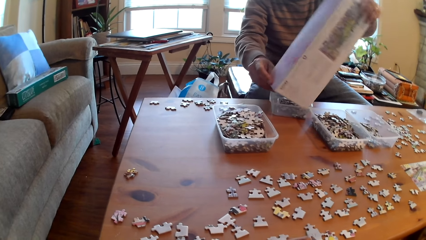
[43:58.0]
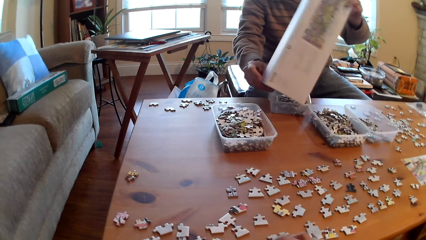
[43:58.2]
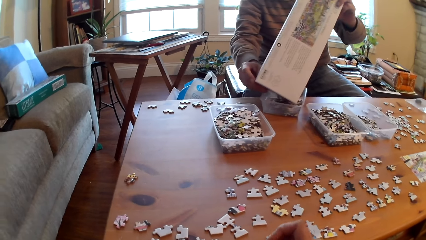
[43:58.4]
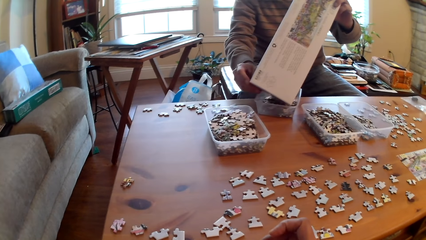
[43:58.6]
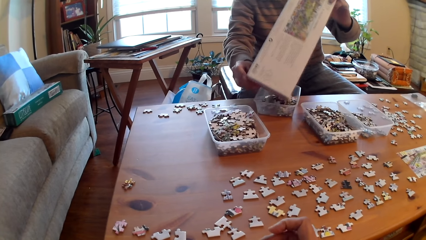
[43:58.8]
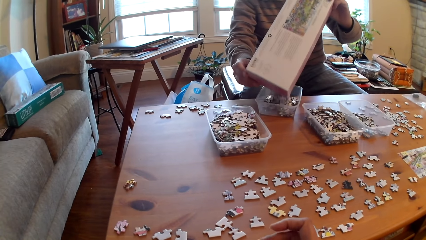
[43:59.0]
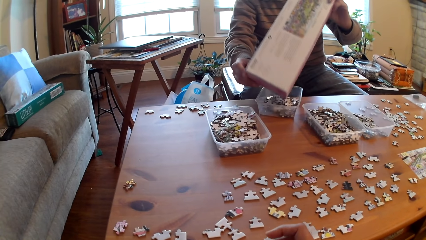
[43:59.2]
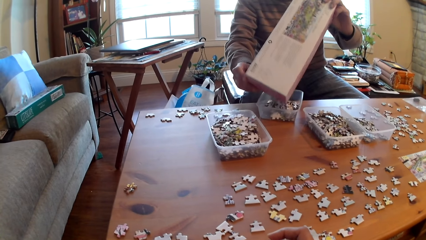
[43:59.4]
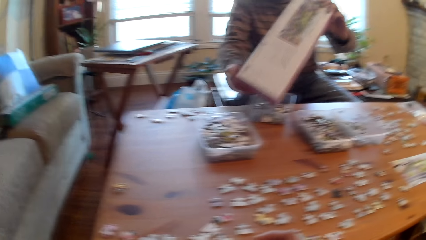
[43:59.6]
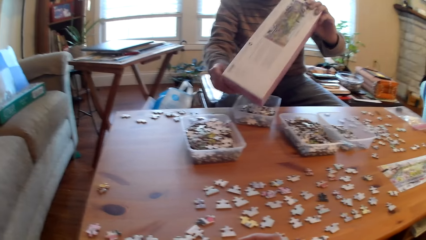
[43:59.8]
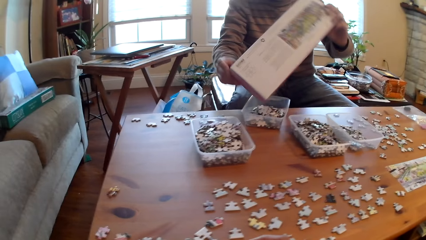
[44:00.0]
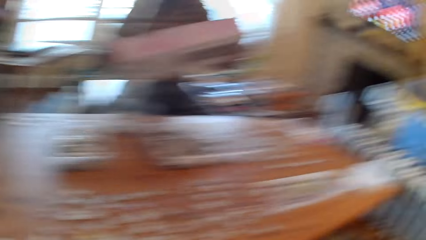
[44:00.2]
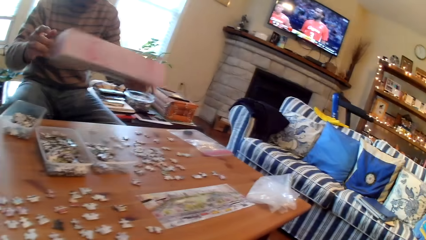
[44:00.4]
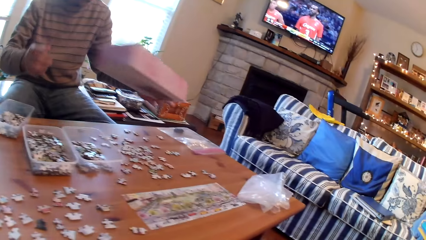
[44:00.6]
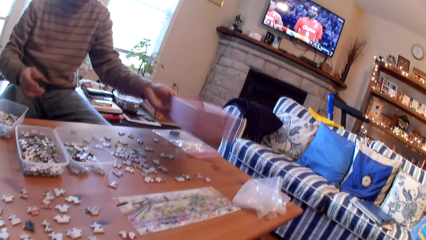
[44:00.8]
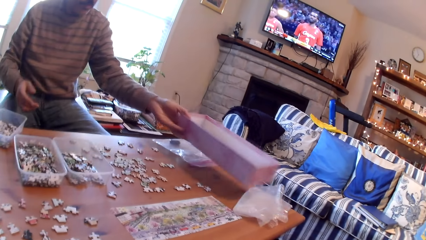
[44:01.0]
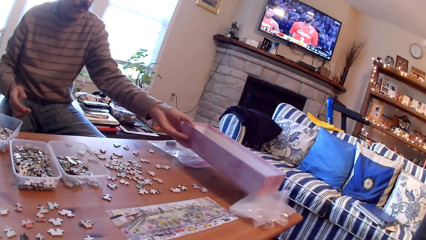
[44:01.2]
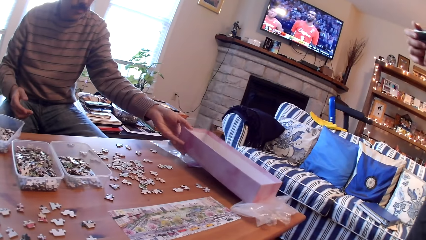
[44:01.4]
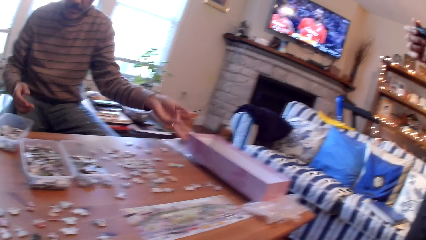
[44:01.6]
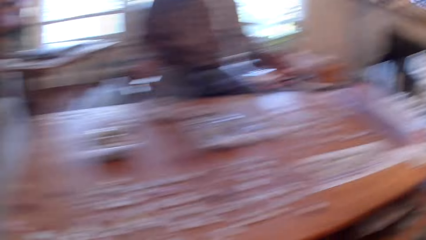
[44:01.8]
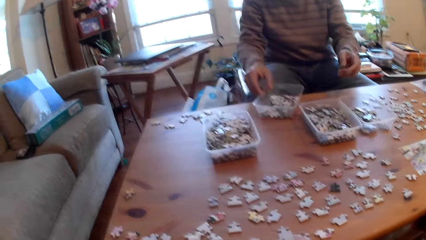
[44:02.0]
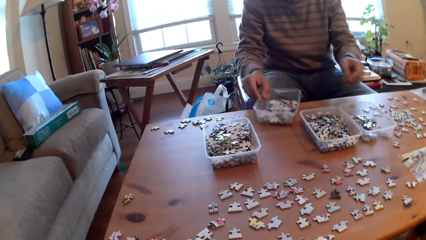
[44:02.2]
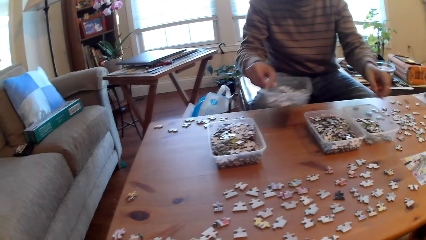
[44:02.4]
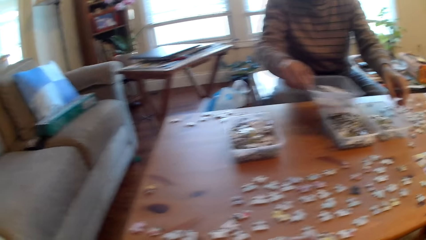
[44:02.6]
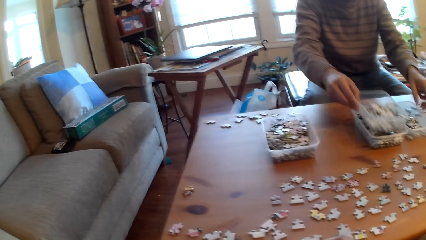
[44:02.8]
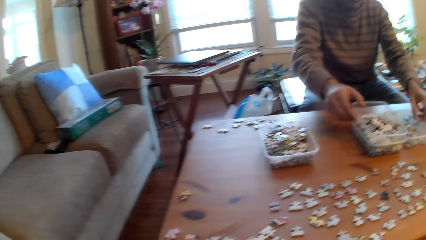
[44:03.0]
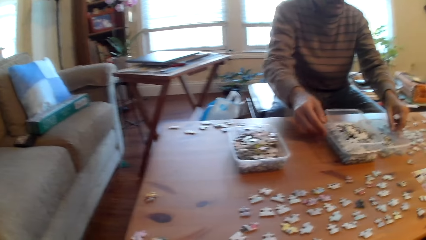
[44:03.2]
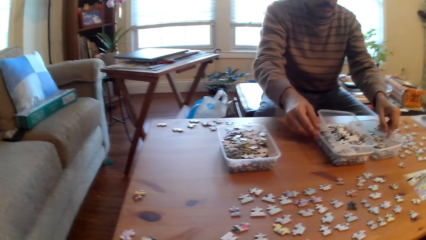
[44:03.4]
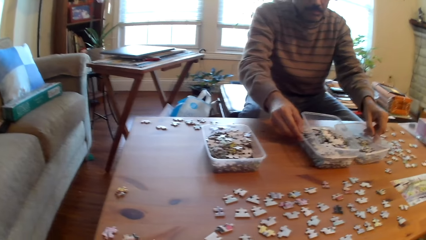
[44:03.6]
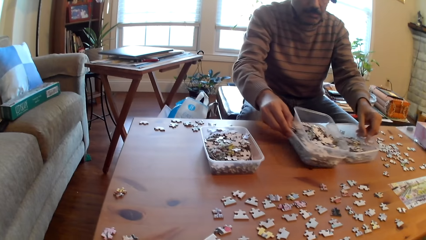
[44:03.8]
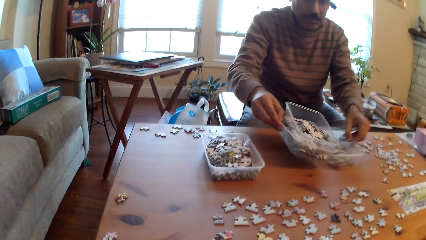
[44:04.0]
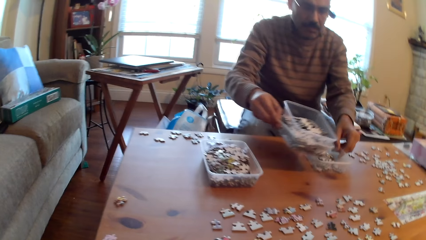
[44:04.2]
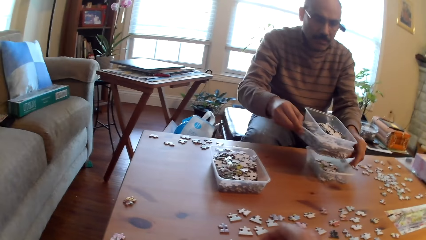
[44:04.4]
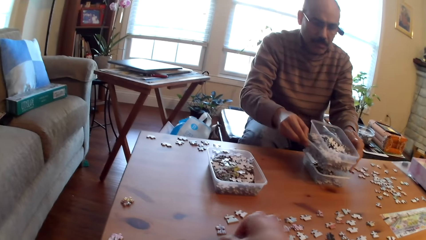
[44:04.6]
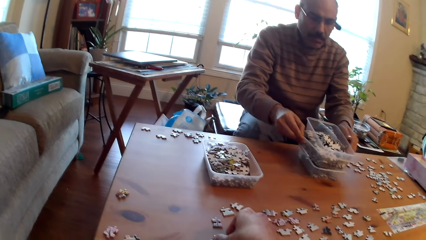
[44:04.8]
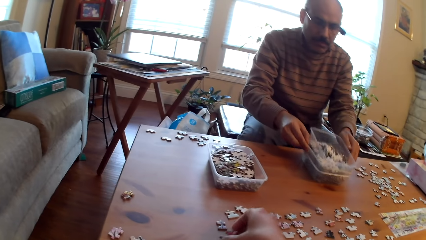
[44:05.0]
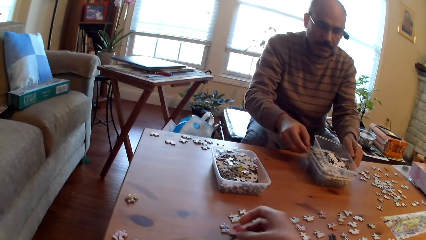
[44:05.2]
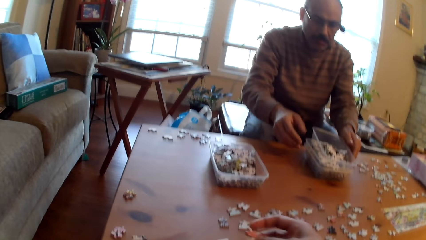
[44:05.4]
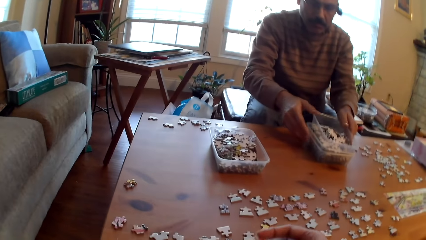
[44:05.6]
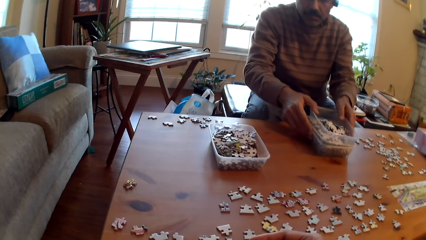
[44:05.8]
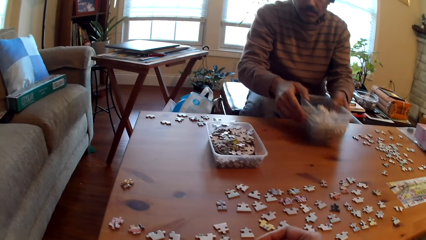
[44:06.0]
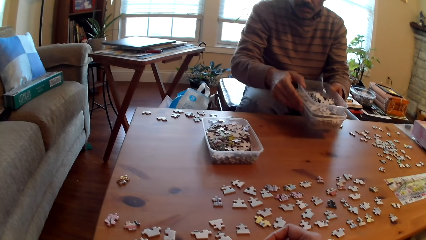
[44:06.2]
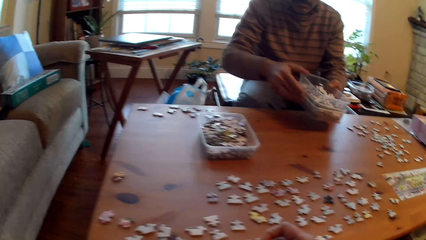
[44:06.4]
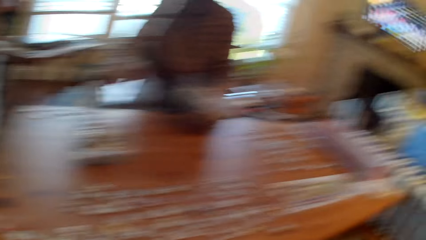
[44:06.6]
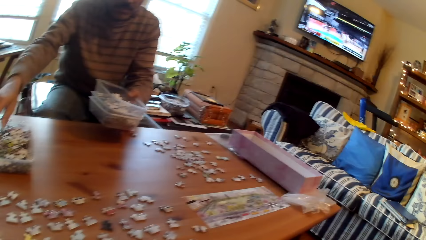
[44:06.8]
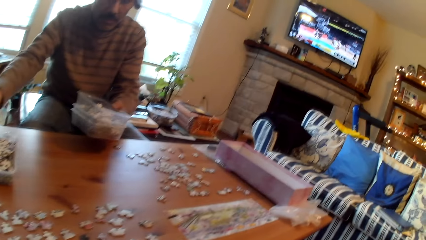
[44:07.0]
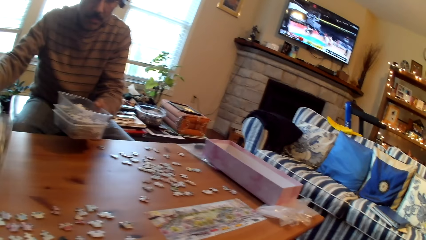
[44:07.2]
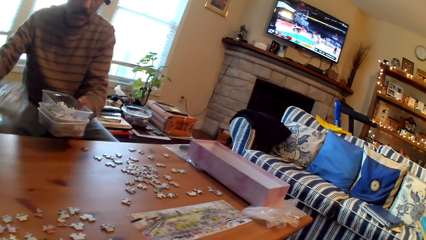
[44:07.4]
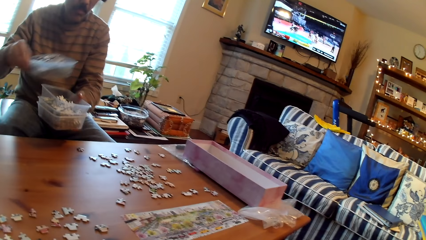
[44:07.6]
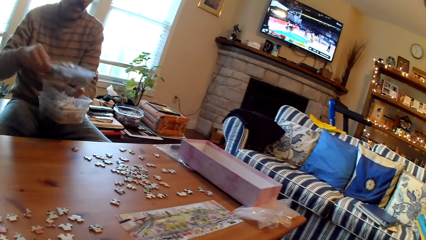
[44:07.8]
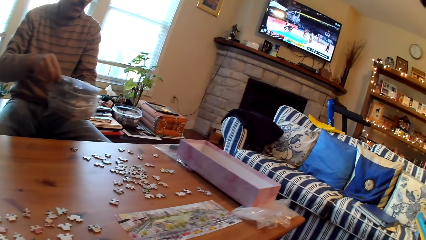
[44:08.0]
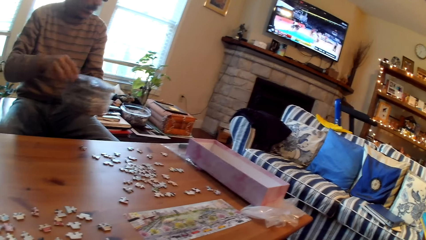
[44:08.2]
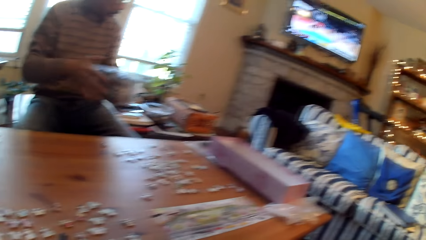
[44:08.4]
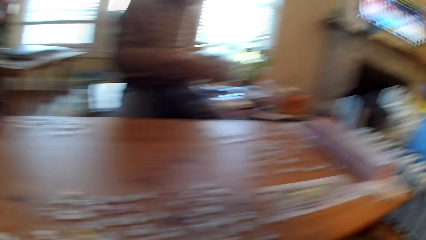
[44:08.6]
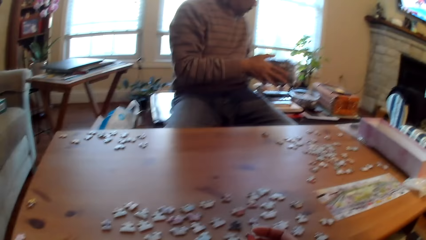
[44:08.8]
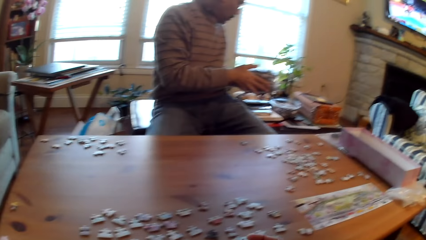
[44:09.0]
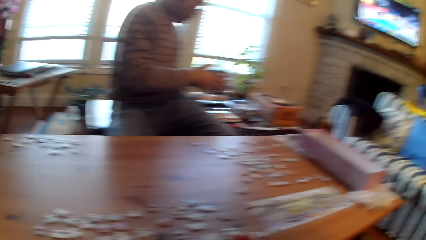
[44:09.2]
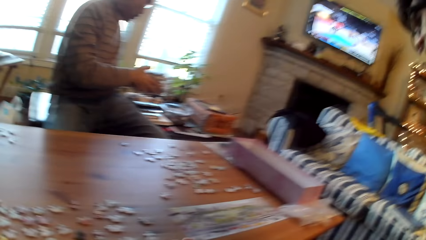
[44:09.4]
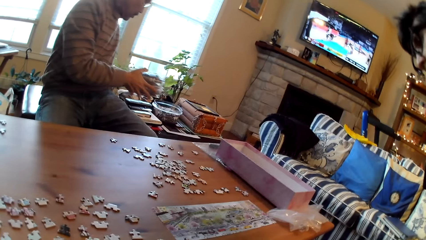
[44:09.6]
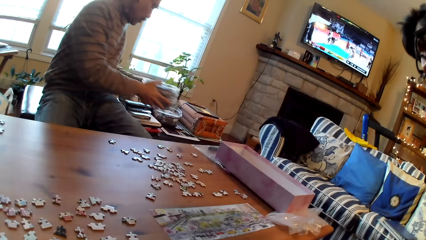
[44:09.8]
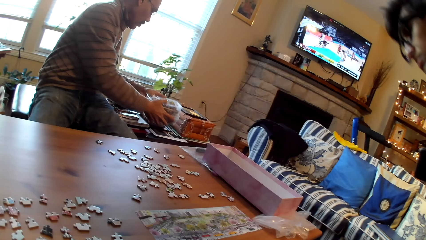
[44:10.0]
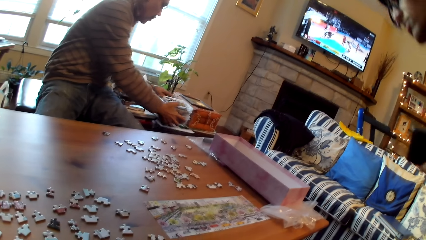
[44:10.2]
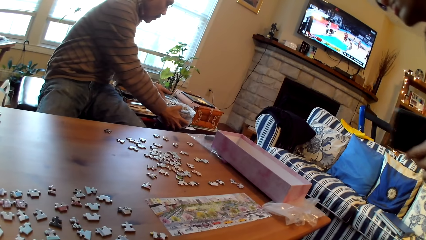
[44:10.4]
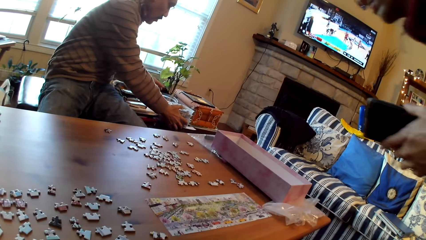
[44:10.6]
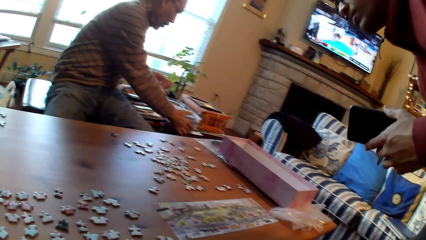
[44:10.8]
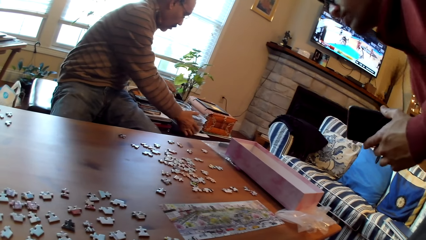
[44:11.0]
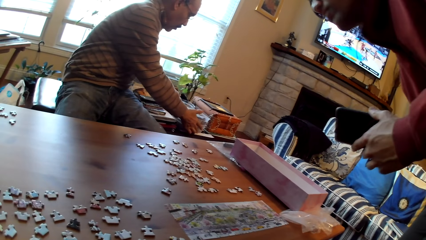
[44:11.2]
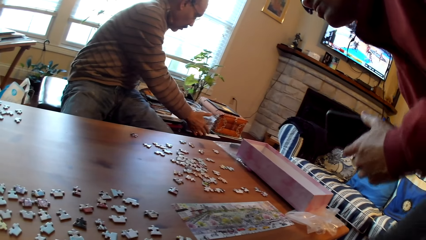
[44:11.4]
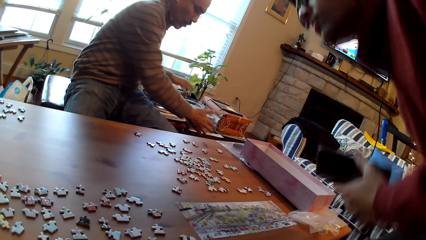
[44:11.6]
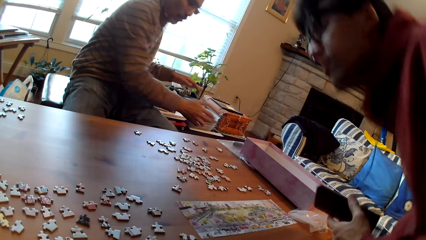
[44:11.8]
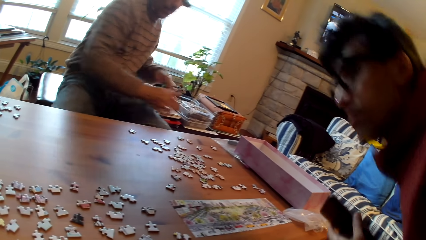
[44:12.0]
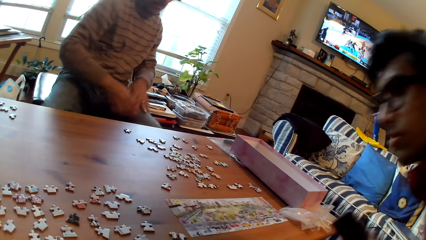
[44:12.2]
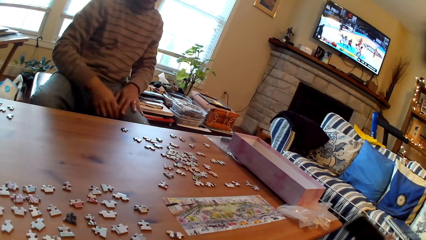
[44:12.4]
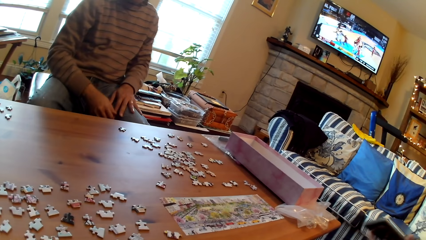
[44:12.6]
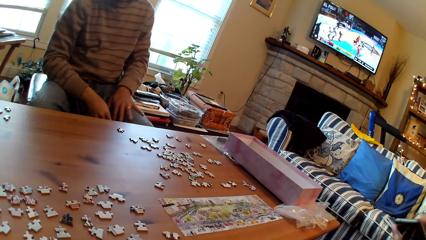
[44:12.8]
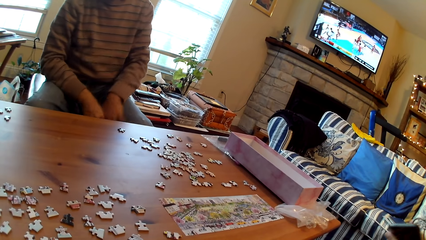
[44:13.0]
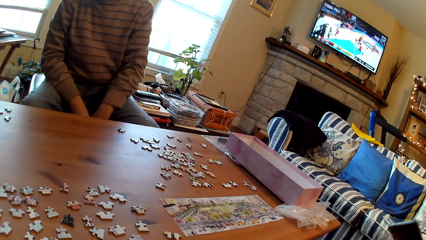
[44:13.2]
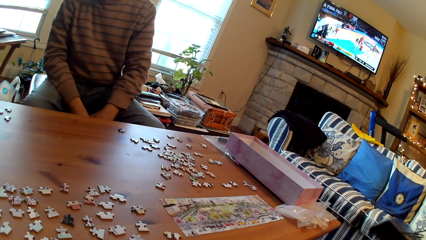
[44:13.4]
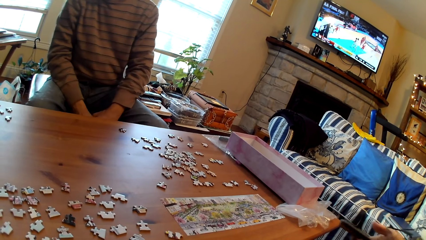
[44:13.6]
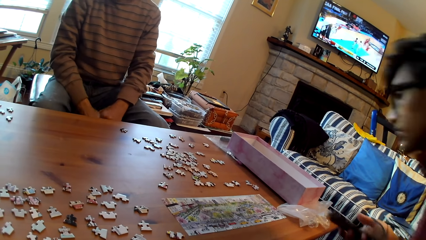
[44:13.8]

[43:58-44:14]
A man moves around. Another man puts the jigsaw pieces or cards in the container or tin. The other man puts the box on the table, arranges the containers and collects the tins. The camera wearer touches the cards. The other man puts the tin on the table. The camera wearer puts down the containers. The first man sits down.
